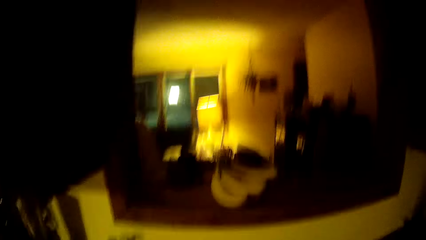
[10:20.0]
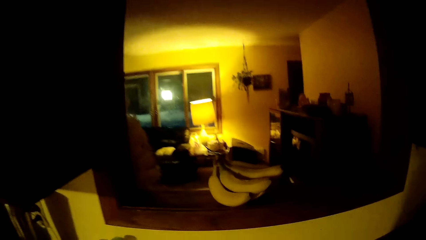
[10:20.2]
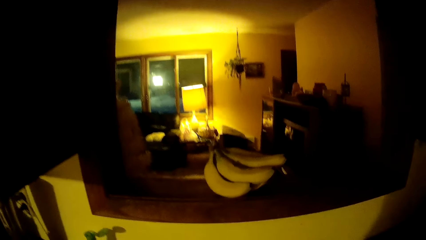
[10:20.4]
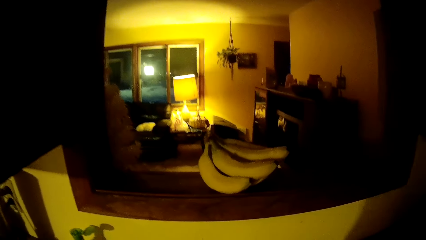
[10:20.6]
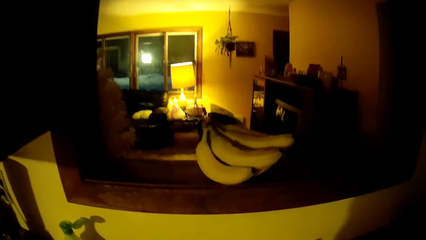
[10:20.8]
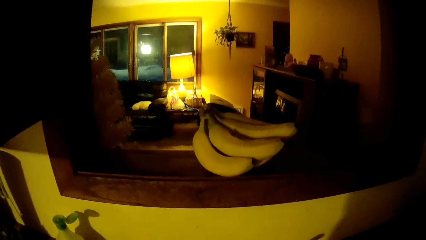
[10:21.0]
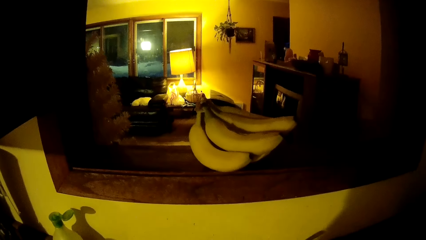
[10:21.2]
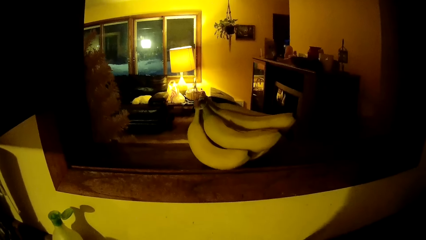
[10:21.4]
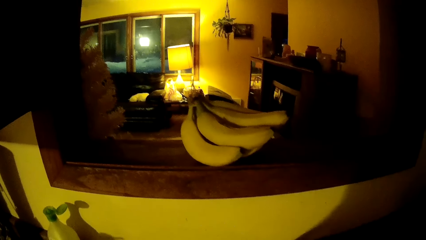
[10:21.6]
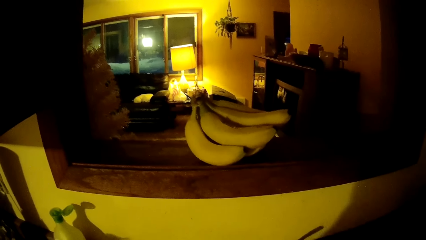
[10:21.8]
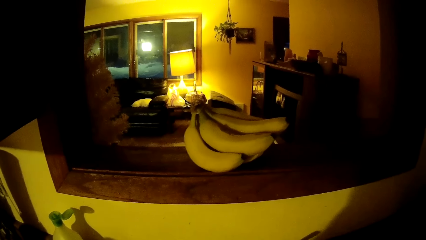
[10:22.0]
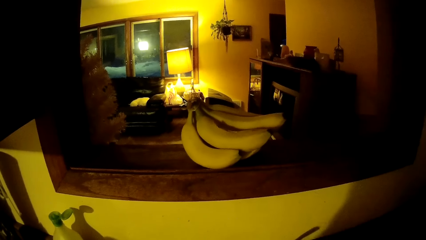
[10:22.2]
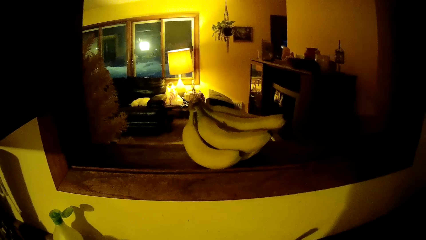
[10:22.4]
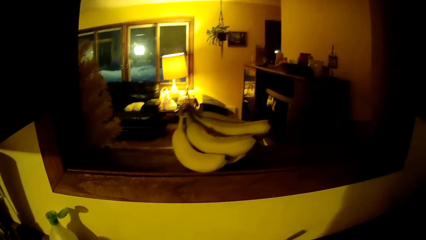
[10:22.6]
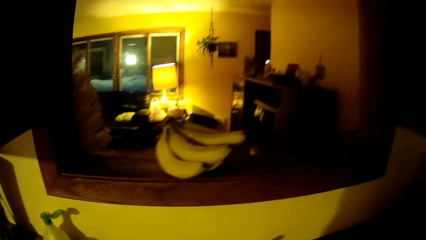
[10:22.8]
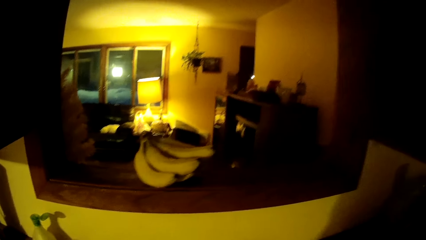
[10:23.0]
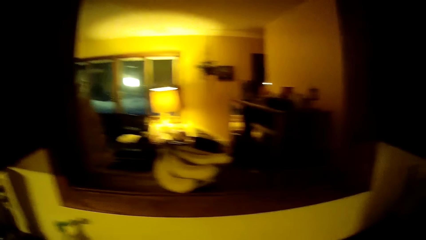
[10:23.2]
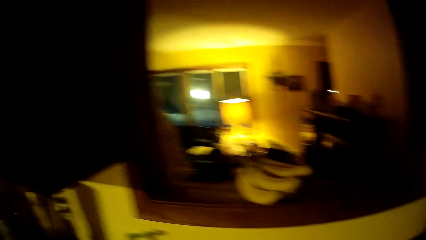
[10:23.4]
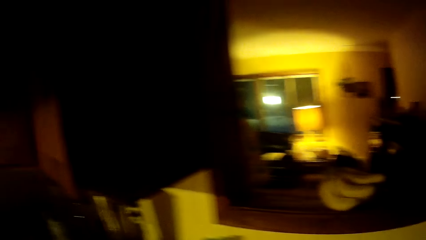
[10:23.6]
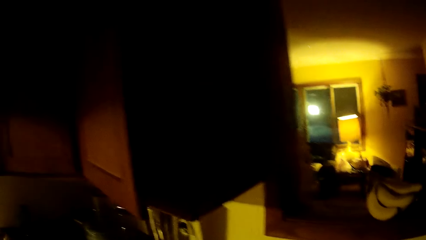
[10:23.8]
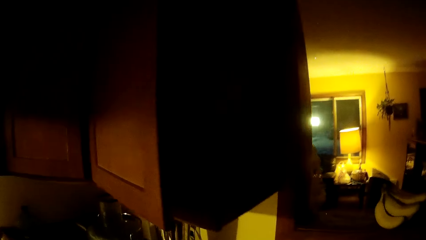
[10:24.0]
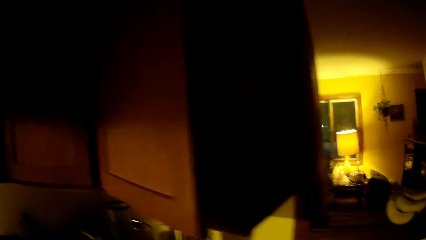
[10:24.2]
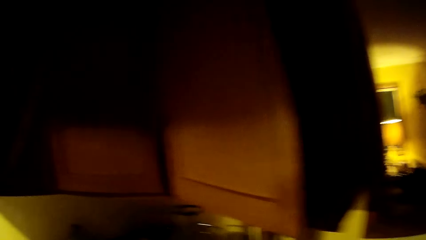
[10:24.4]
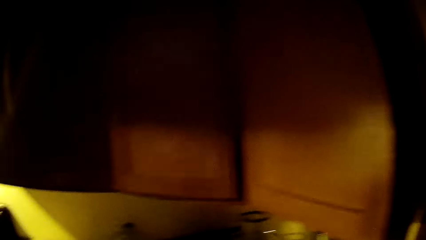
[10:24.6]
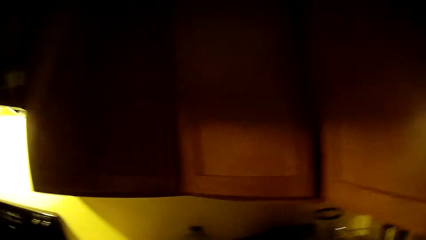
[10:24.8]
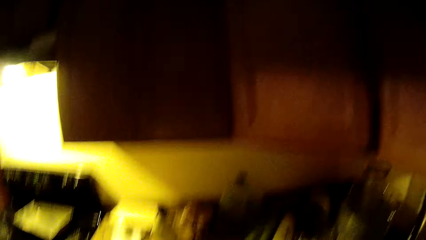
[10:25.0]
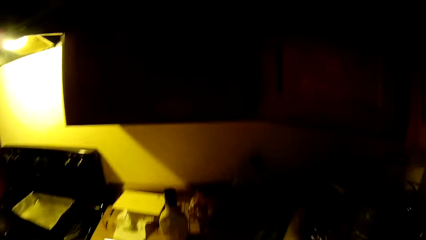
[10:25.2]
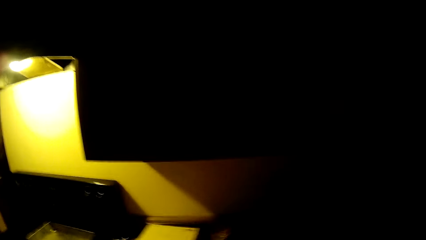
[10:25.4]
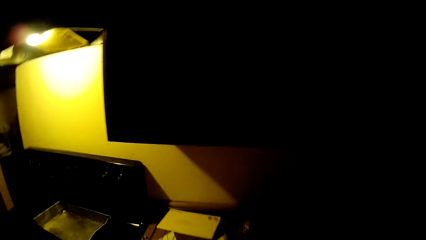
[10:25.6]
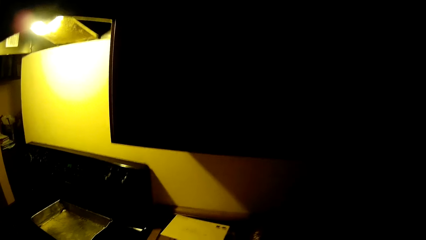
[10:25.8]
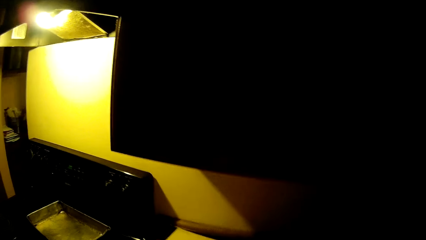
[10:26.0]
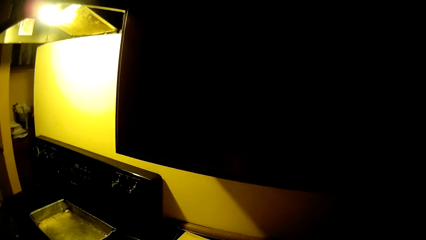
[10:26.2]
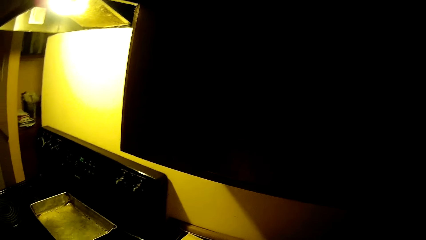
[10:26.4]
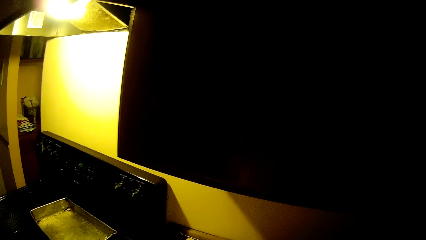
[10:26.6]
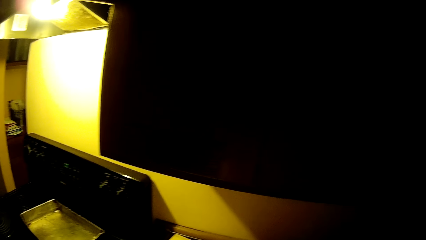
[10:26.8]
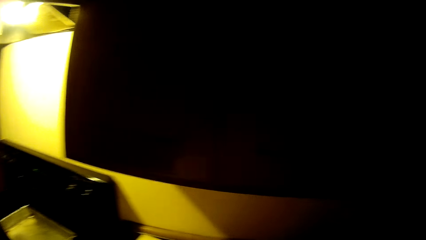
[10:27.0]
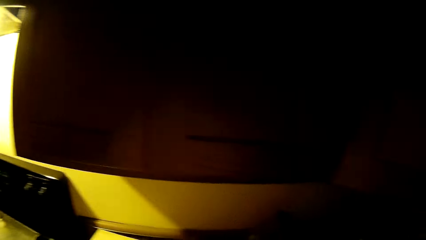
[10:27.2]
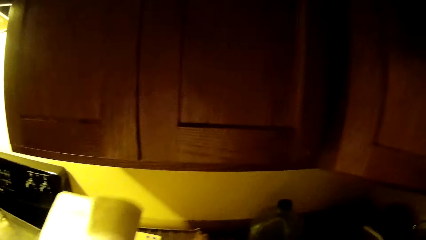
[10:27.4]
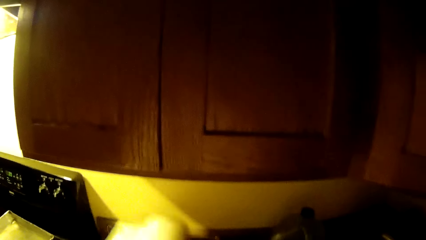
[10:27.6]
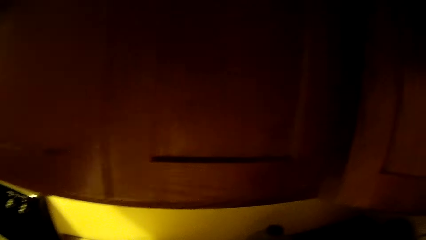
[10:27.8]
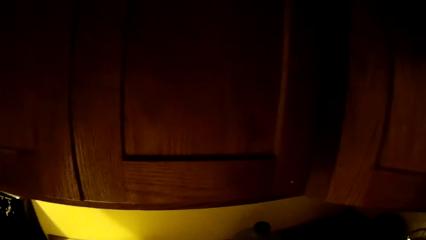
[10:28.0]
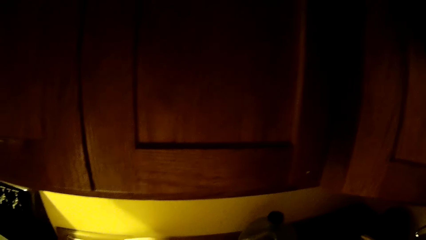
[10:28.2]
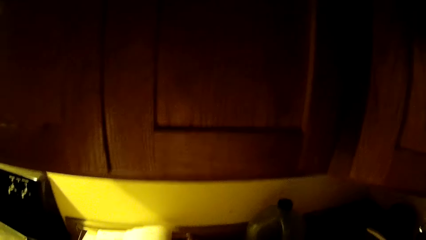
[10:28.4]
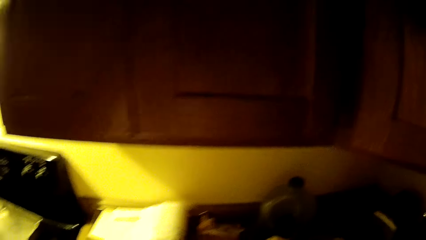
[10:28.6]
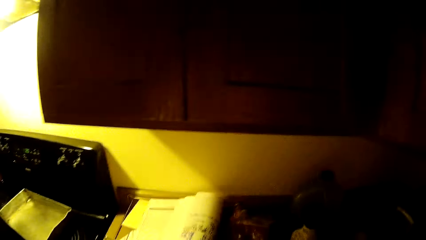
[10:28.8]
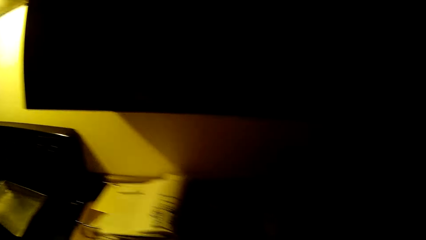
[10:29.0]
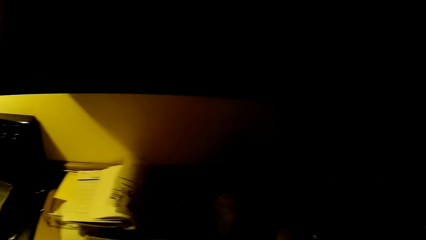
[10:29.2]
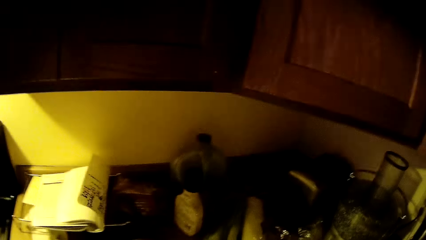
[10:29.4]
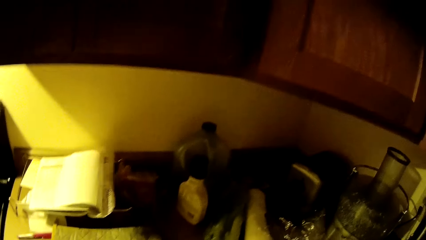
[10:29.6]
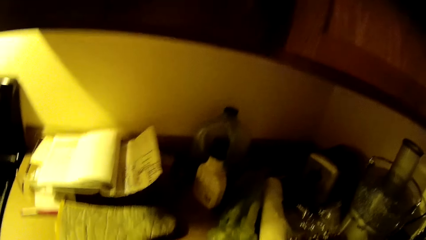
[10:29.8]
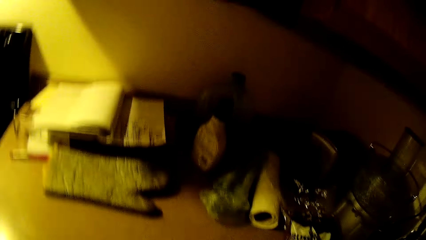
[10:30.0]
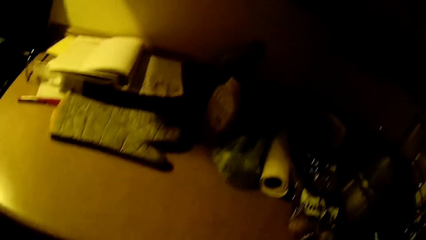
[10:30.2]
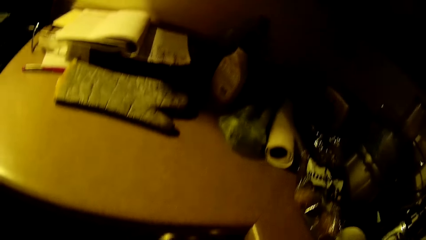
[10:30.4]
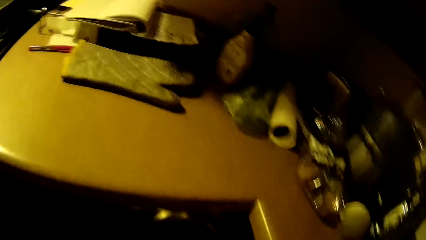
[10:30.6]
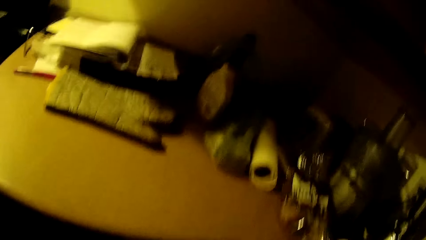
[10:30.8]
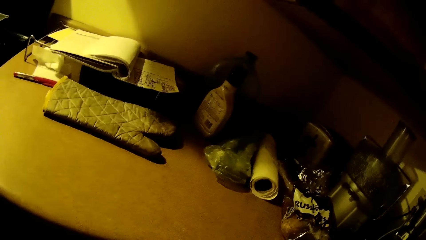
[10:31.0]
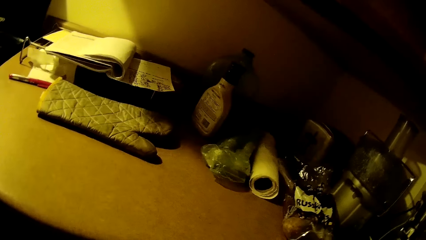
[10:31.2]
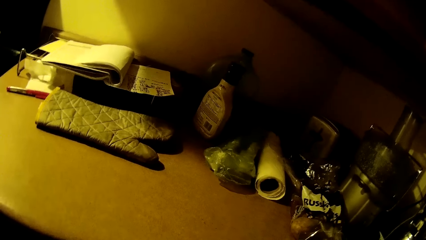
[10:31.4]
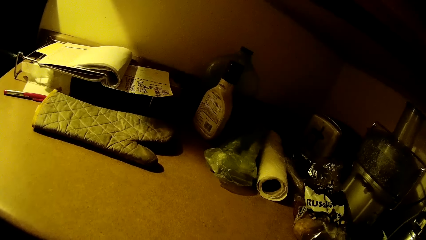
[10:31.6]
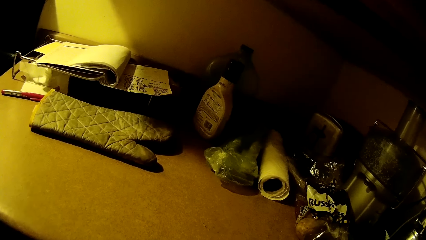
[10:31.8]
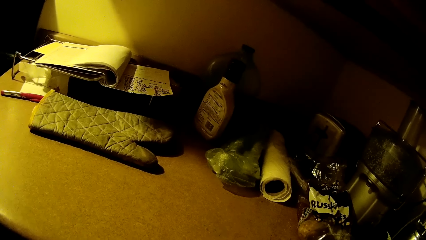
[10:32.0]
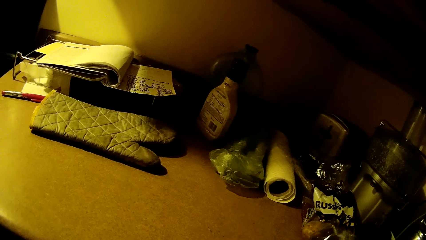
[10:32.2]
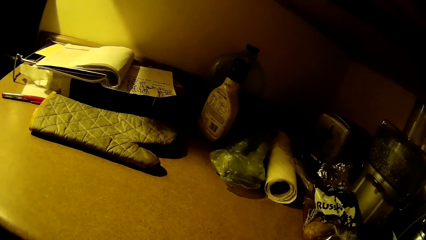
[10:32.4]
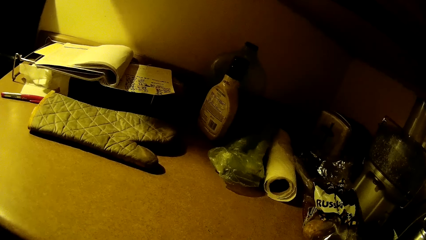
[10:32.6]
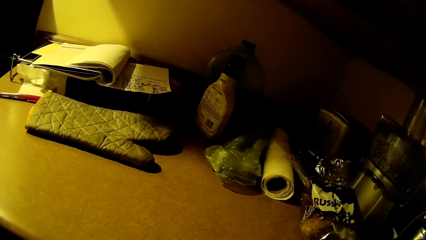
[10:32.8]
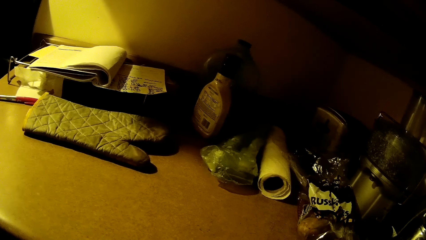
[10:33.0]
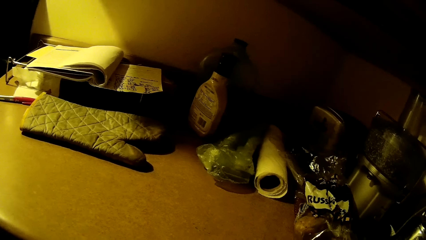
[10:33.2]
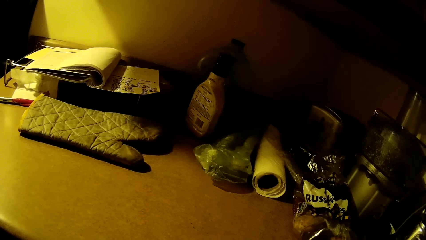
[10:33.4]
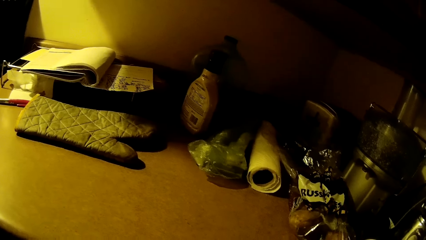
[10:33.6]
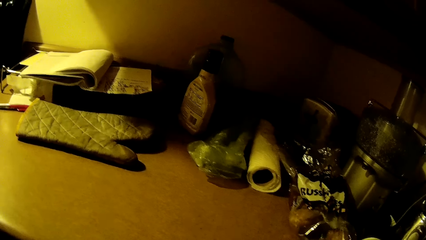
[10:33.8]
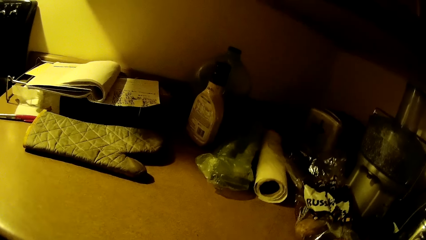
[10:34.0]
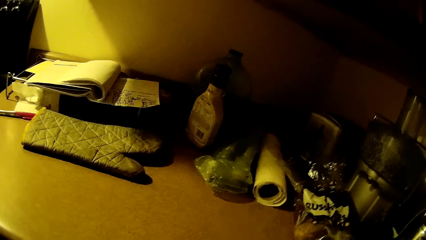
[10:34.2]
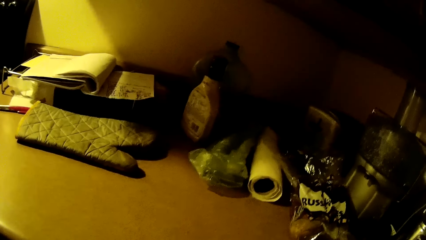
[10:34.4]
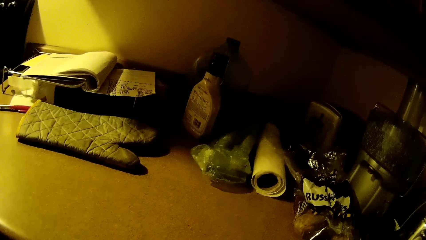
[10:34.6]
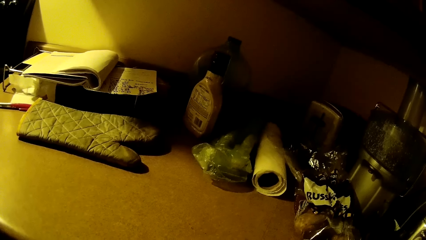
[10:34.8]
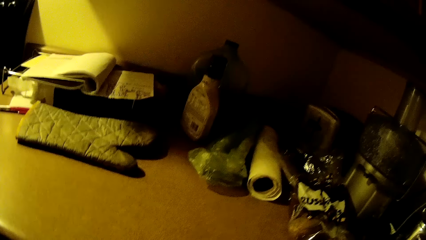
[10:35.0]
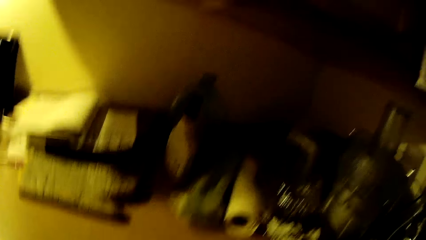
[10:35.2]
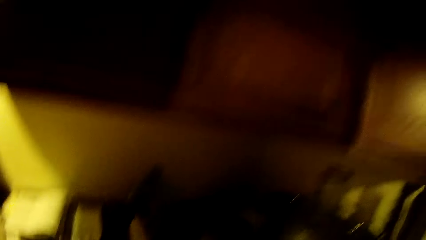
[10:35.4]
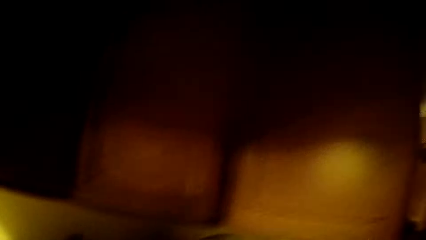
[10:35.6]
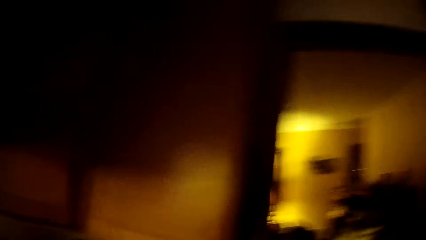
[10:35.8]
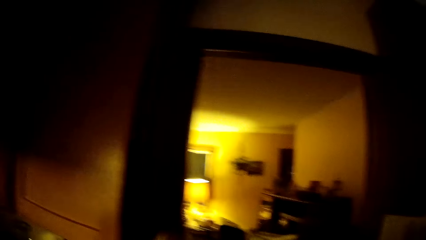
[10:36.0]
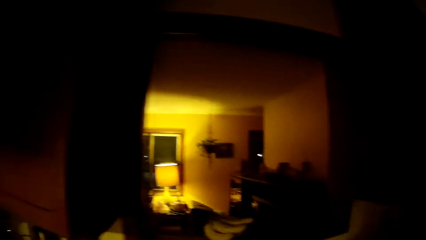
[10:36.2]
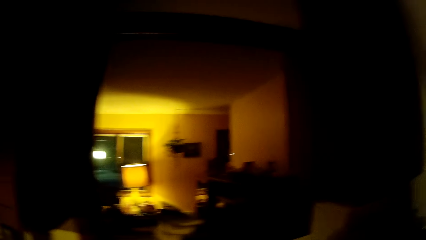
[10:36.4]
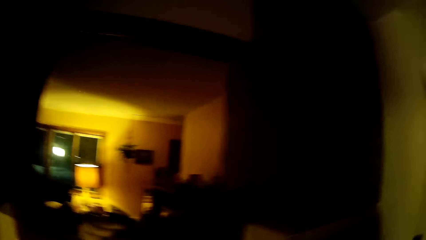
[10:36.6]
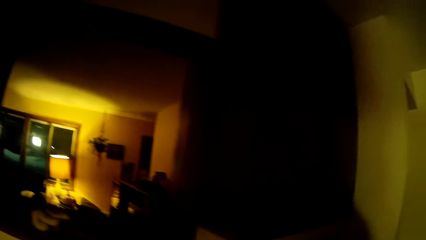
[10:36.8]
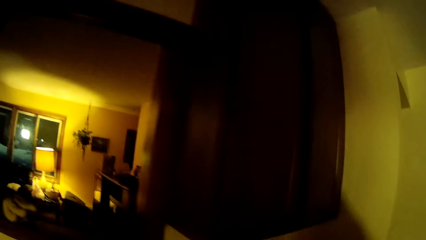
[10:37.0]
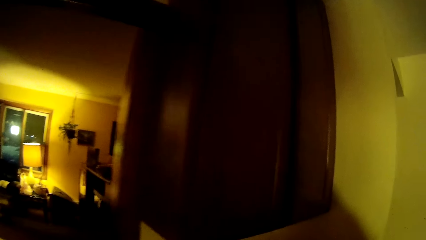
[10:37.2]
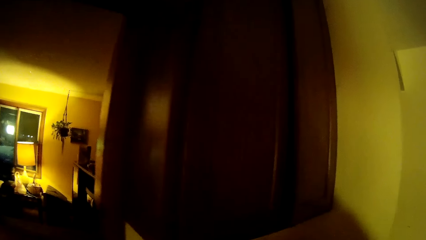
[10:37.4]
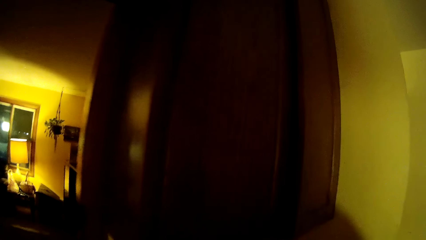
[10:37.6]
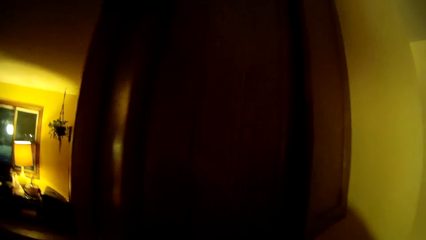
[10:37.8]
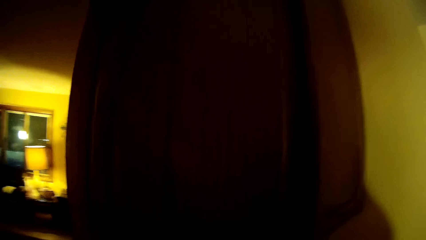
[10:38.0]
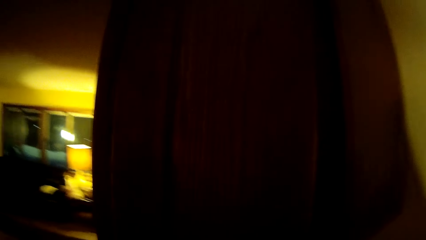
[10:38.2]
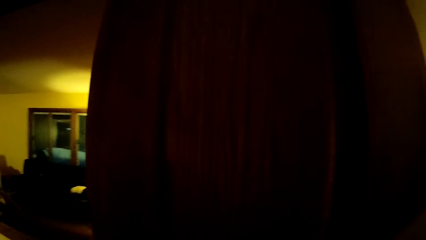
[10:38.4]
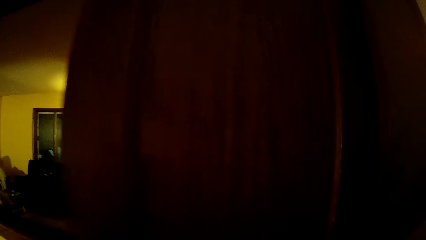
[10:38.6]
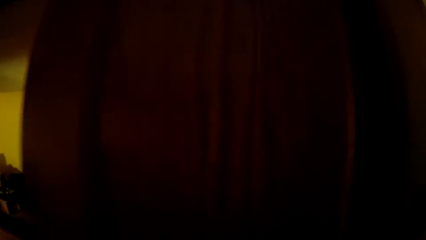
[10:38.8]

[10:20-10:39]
The camera wearer moves a book on a kitchen counter with her right hand. She lifts something. She looks around the cabinet. She moves around the room.
